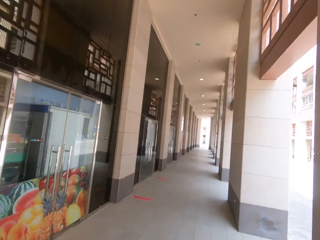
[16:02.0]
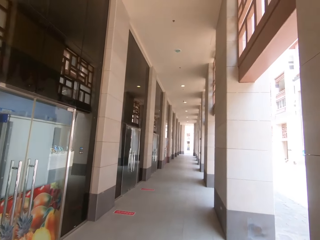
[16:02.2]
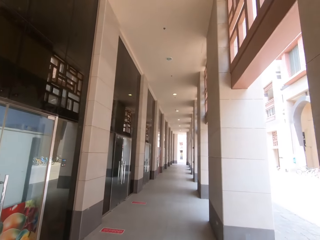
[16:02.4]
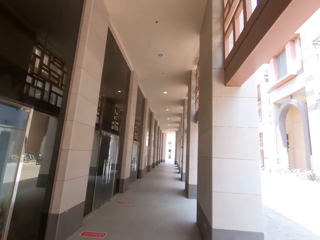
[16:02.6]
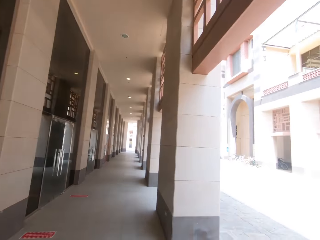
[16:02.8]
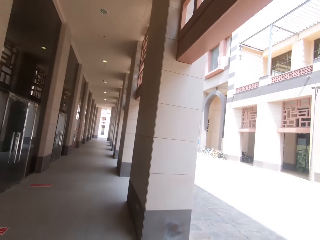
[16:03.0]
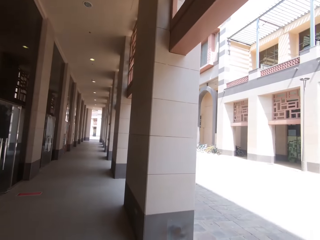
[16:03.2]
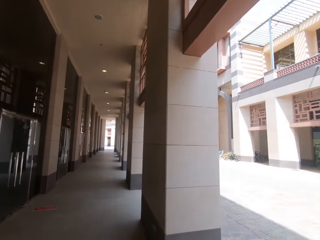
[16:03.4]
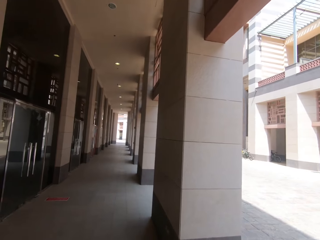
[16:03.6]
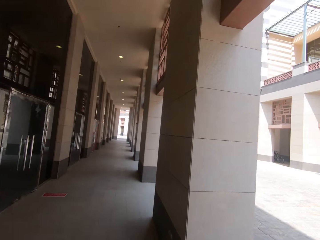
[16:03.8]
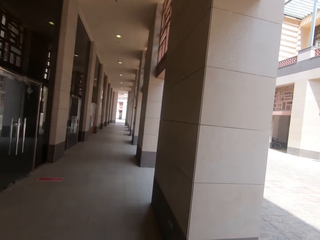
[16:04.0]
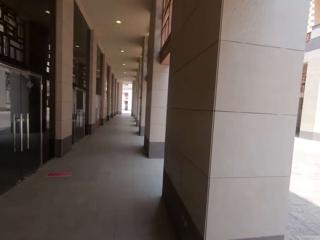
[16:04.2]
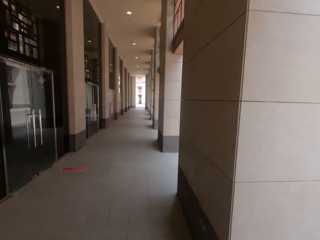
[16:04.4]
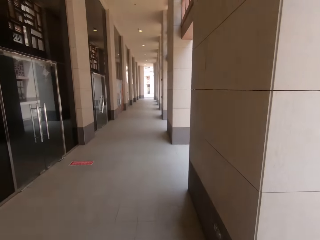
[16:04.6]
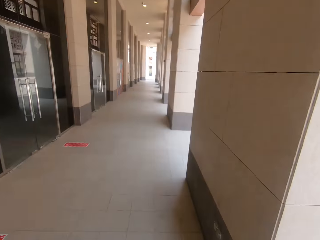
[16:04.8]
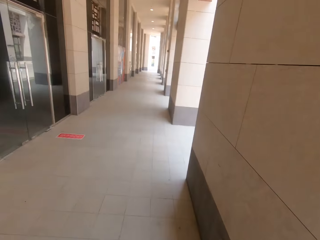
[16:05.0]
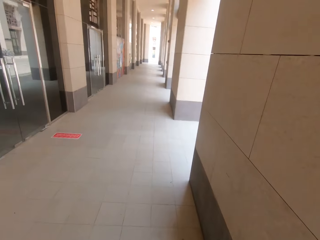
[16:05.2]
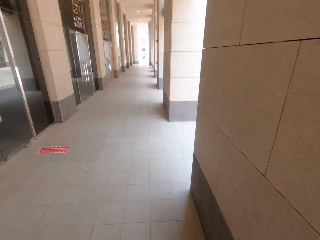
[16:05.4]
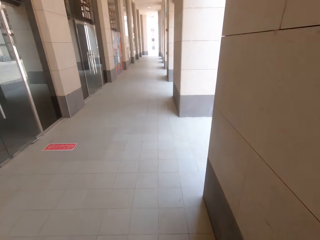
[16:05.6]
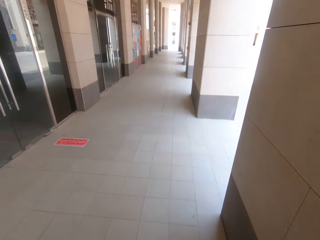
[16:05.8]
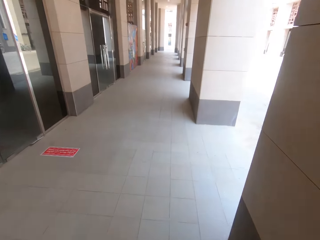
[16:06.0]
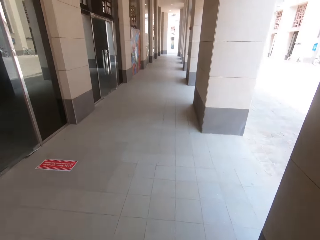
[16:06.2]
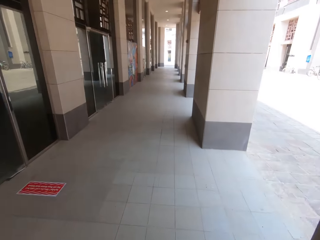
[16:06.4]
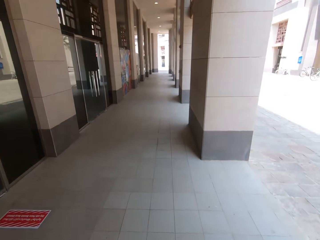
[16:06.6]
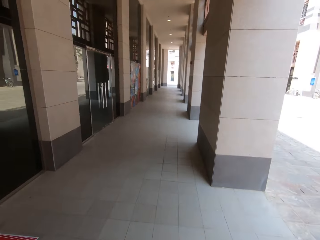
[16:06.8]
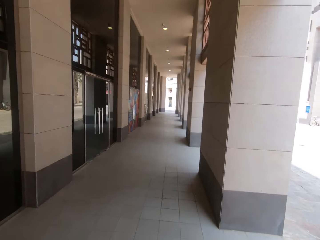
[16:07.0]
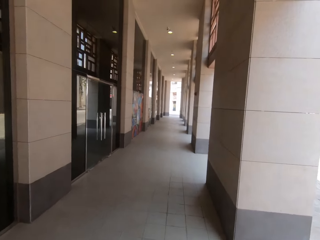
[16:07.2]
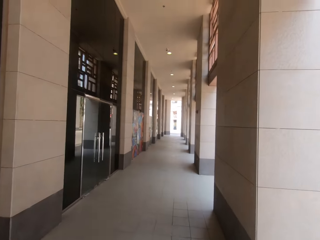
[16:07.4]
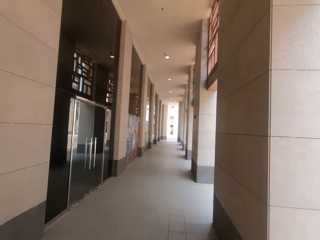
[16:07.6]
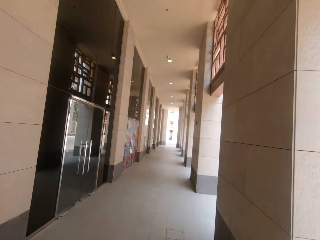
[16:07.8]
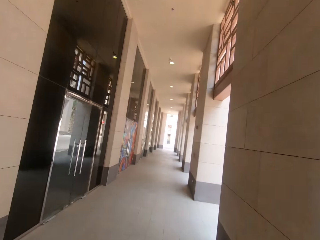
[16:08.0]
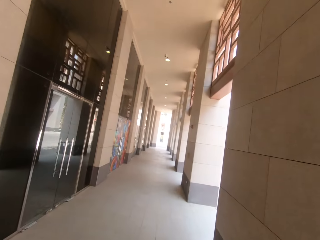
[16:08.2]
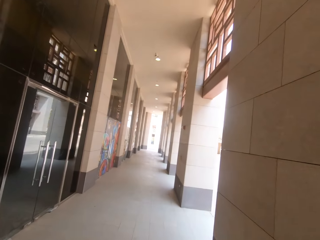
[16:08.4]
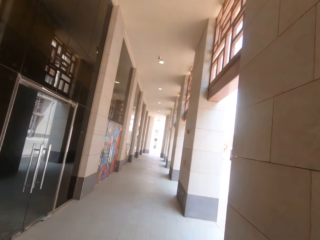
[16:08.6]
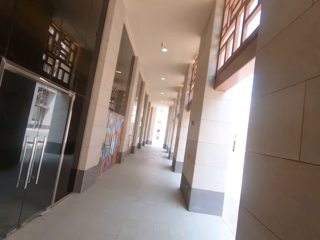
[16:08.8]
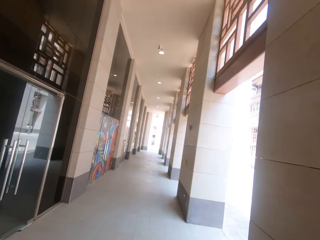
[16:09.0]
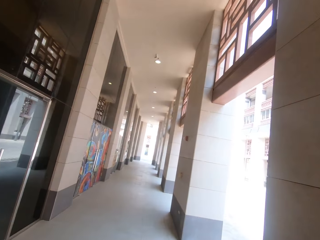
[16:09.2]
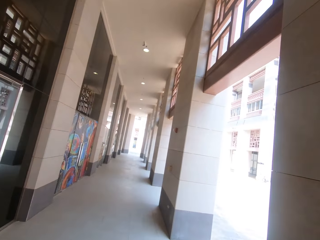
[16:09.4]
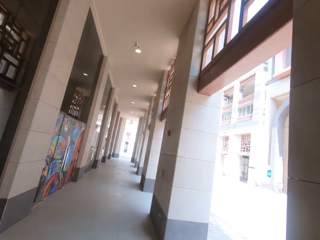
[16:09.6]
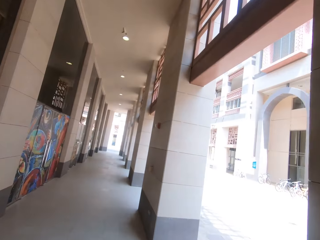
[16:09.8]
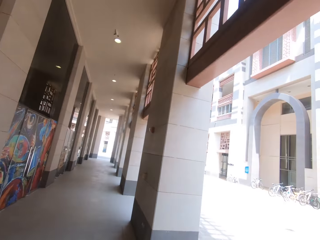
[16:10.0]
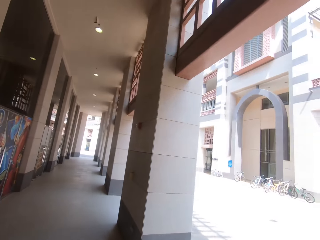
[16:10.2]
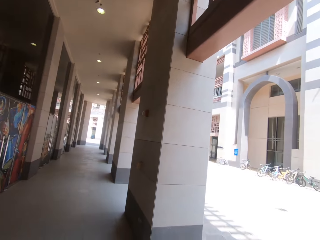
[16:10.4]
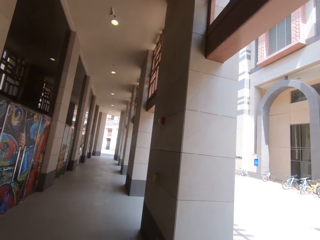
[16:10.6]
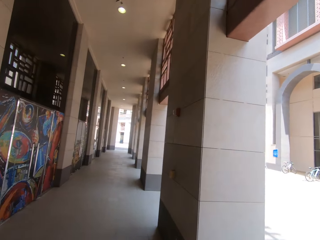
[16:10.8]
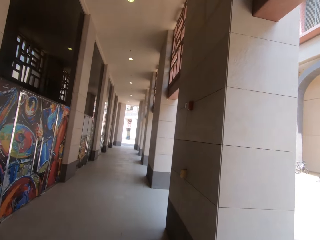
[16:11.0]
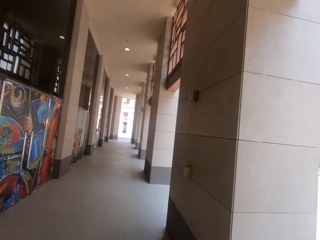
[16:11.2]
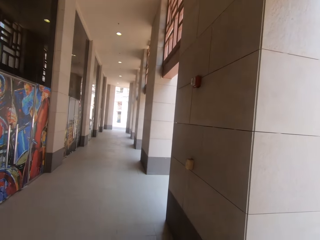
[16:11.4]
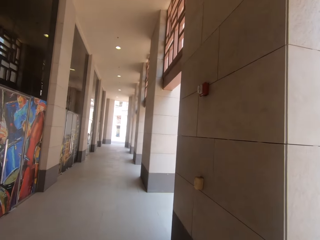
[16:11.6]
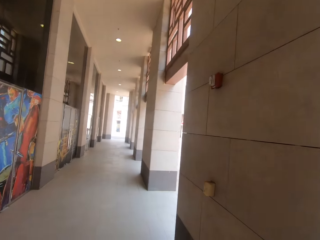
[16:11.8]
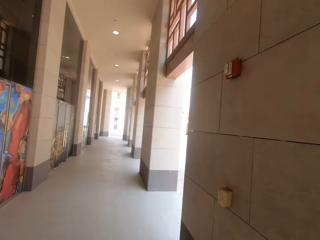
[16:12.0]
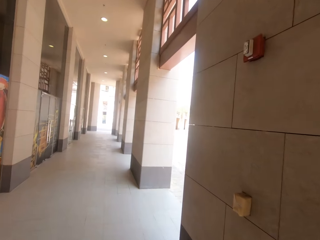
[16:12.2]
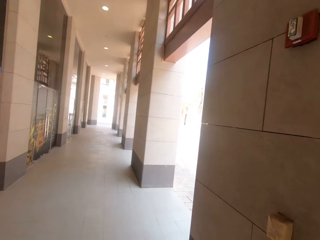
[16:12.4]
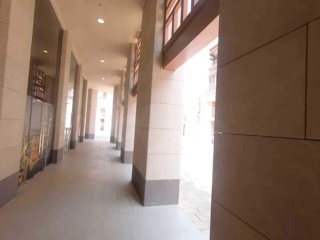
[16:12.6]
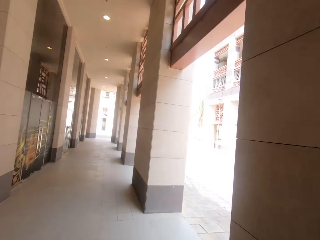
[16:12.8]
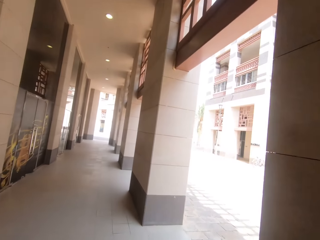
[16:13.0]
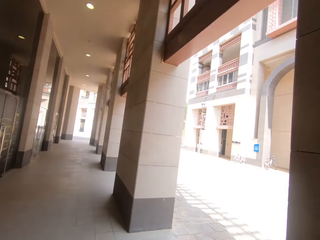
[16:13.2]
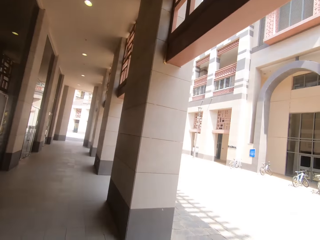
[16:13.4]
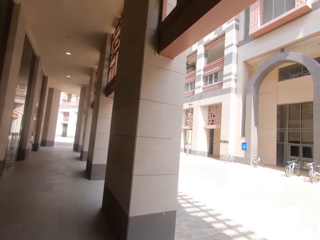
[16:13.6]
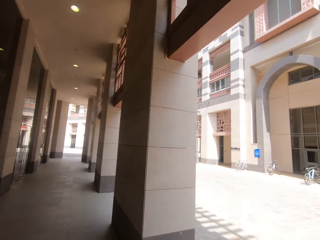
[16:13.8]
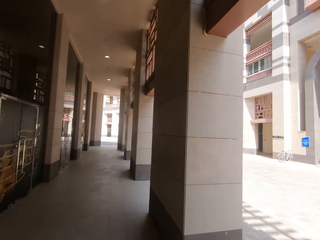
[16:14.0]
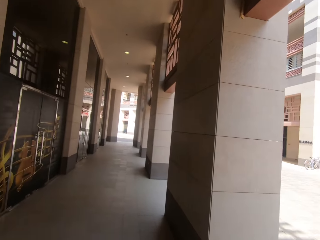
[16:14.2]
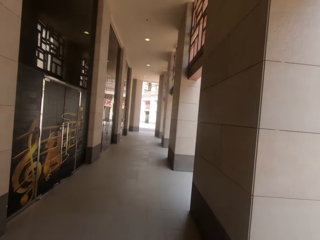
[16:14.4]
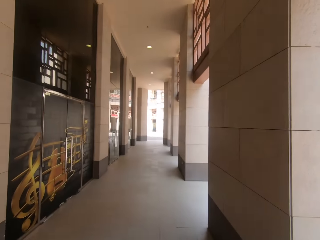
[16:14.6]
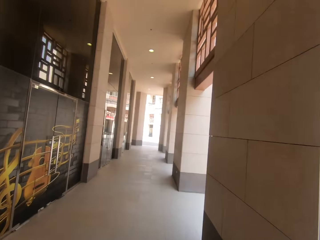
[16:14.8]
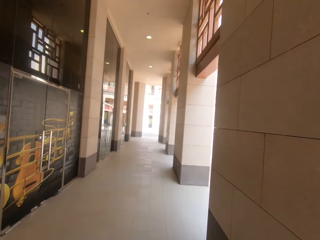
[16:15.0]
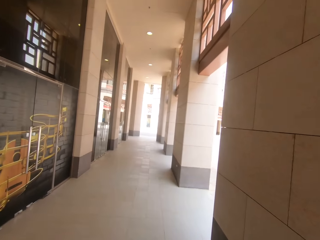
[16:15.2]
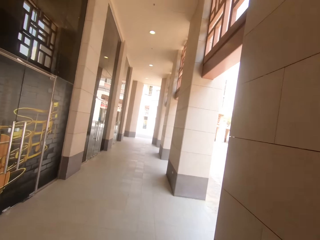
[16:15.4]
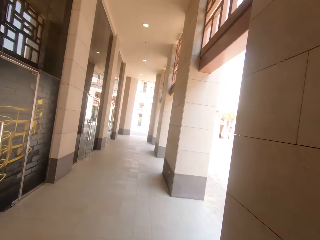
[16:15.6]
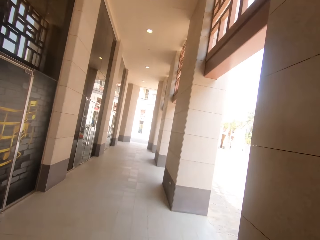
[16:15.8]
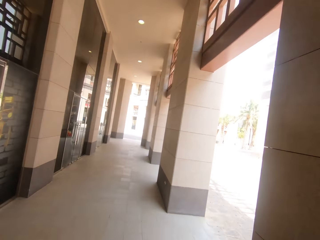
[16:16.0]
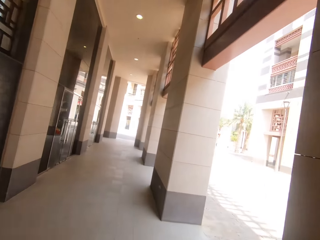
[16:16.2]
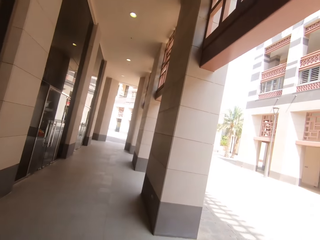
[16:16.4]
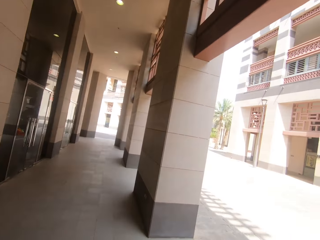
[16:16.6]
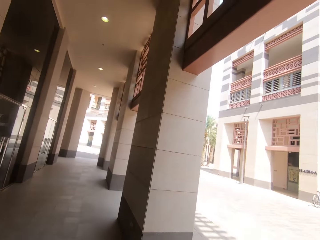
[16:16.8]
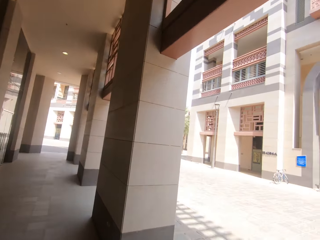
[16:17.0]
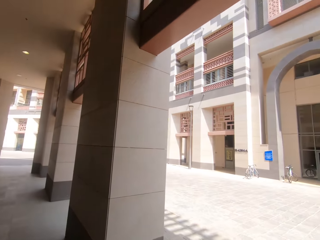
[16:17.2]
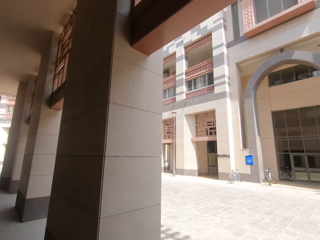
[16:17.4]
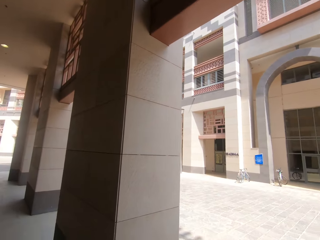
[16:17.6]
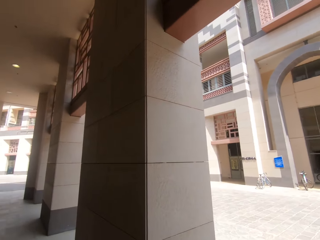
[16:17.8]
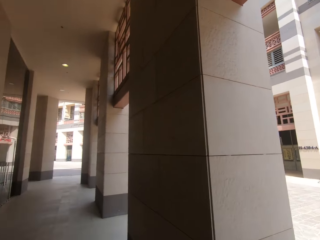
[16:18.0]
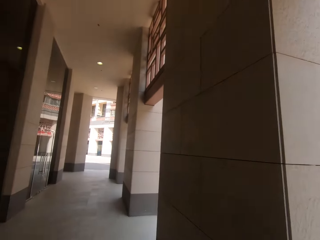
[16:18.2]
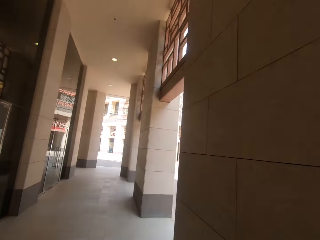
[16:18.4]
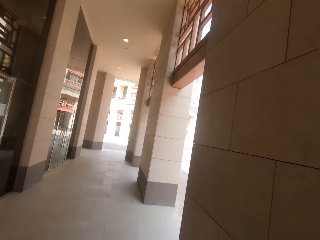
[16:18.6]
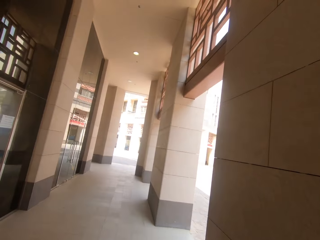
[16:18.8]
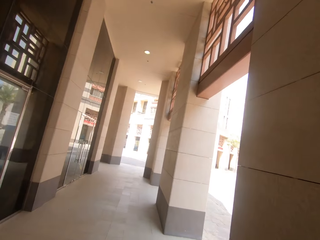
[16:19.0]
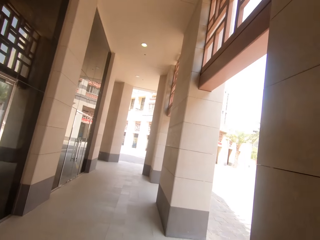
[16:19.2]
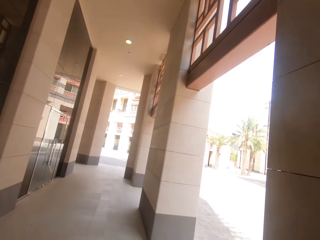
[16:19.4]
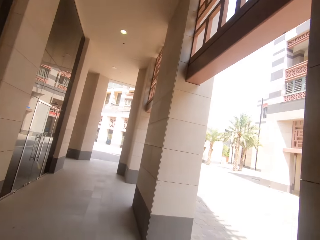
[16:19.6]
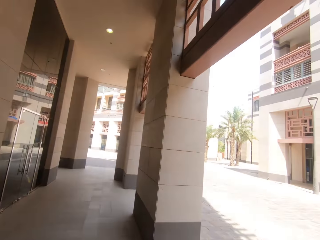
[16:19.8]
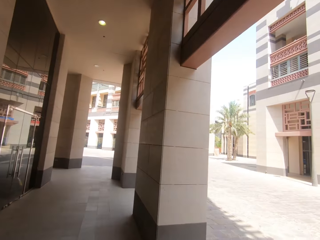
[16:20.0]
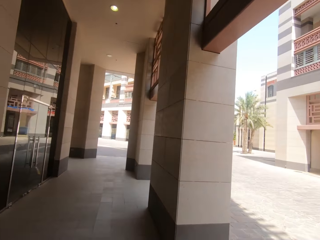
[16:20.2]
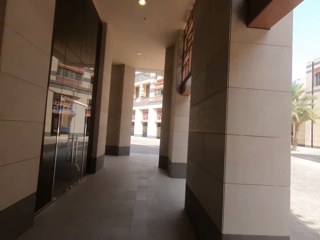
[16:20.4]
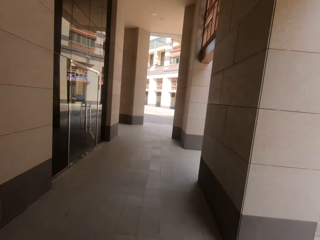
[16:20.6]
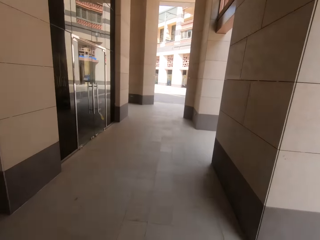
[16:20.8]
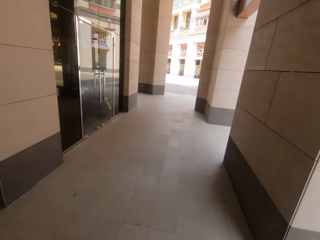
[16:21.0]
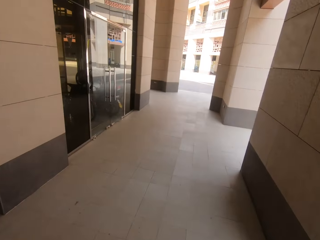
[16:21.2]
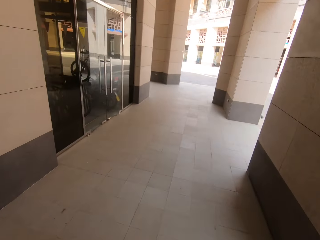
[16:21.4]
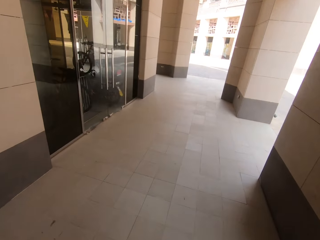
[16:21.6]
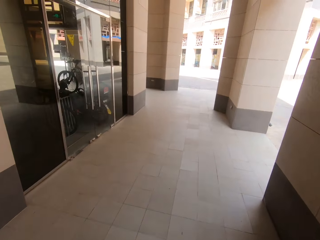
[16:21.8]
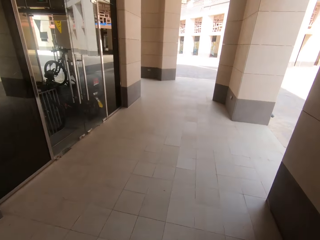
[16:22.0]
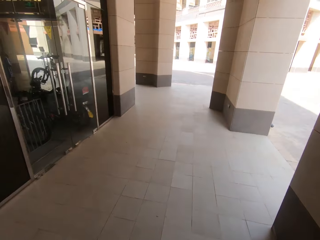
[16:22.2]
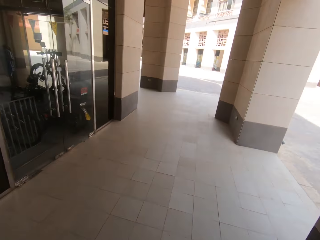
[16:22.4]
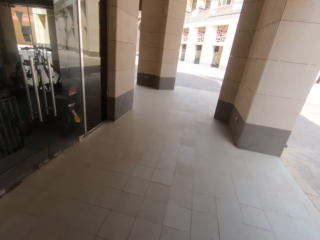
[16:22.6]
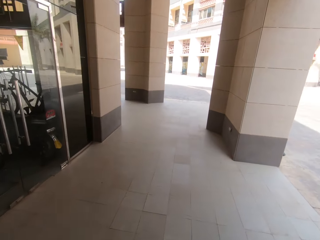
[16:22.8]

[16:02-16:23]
The camera wearer walks around.
